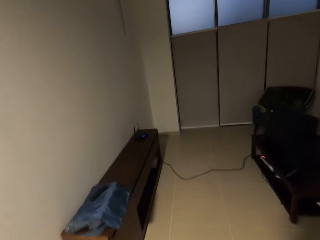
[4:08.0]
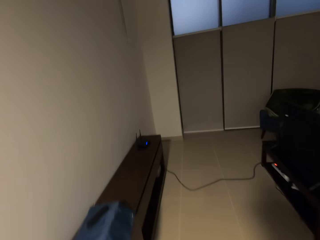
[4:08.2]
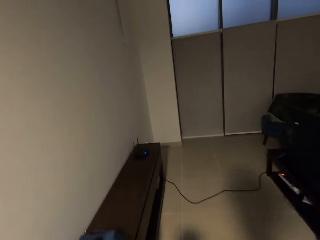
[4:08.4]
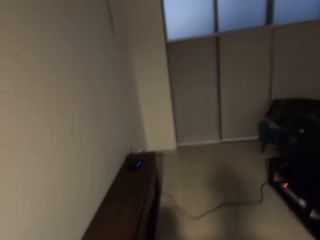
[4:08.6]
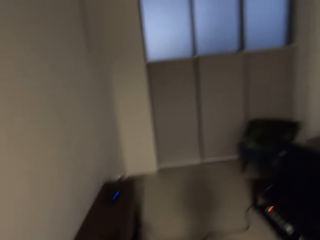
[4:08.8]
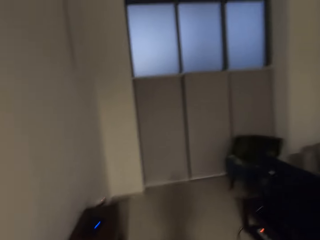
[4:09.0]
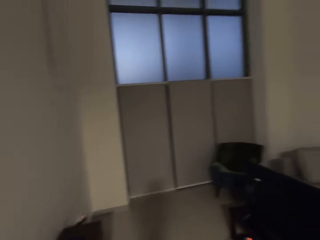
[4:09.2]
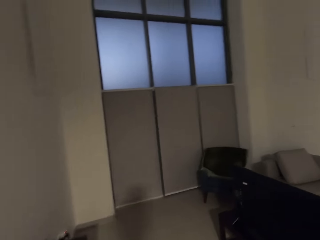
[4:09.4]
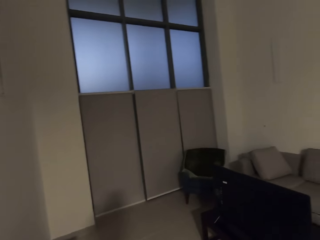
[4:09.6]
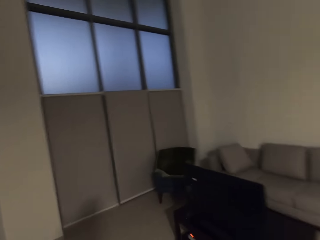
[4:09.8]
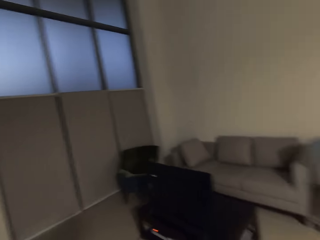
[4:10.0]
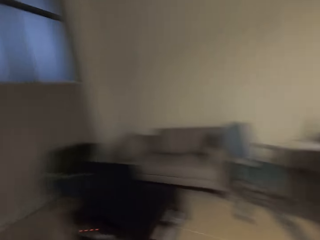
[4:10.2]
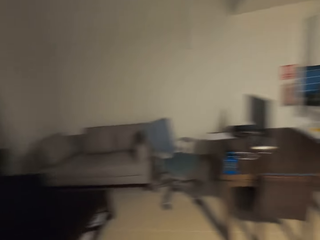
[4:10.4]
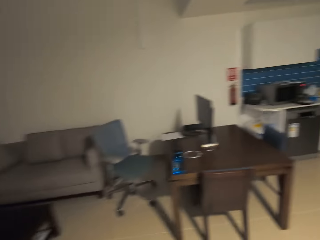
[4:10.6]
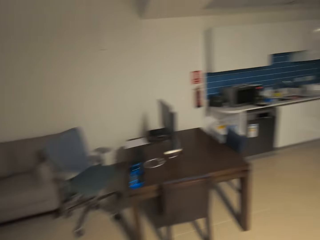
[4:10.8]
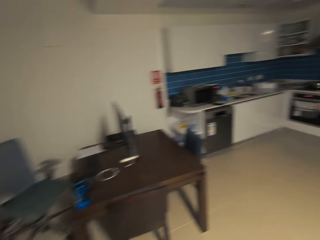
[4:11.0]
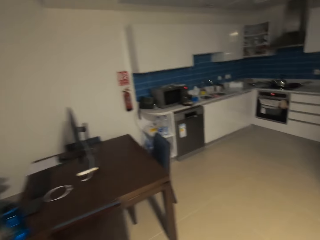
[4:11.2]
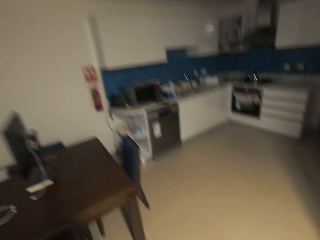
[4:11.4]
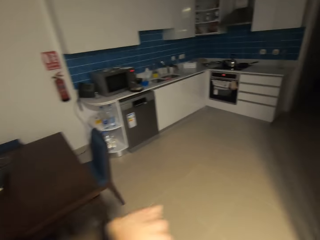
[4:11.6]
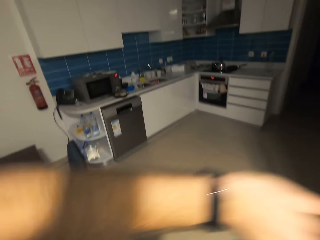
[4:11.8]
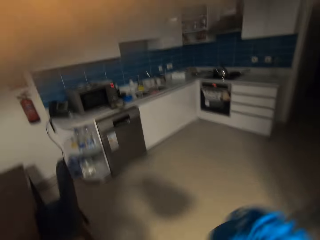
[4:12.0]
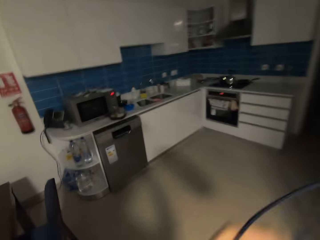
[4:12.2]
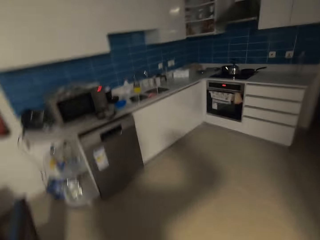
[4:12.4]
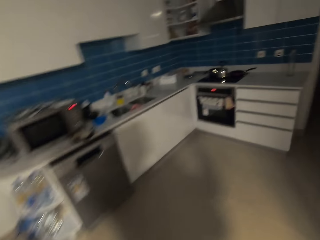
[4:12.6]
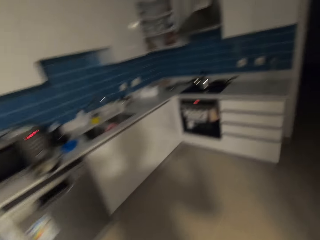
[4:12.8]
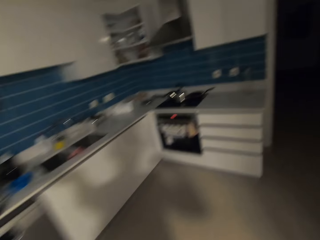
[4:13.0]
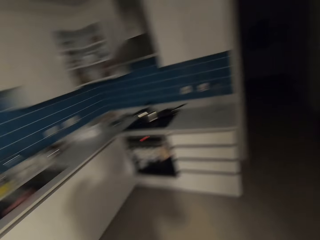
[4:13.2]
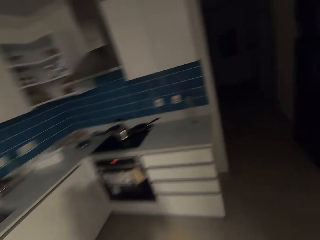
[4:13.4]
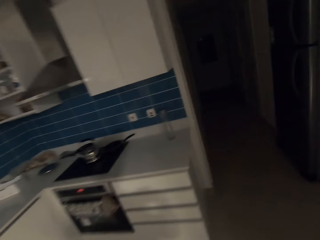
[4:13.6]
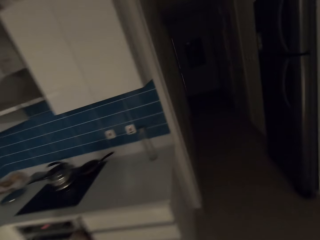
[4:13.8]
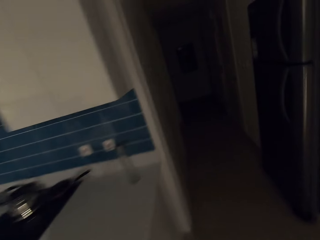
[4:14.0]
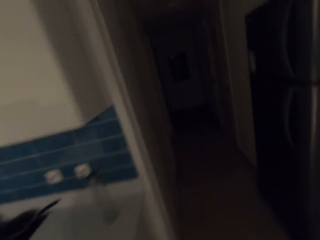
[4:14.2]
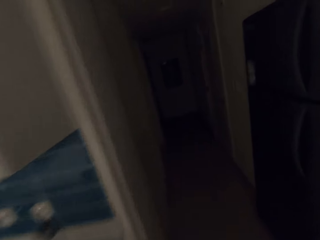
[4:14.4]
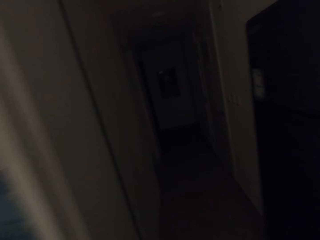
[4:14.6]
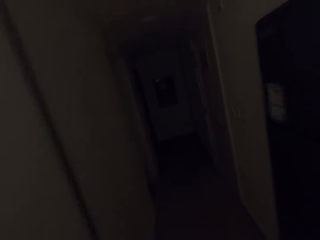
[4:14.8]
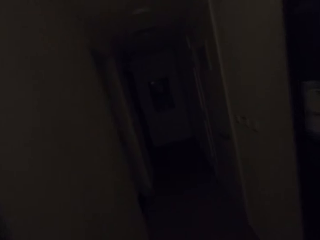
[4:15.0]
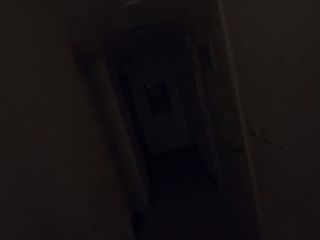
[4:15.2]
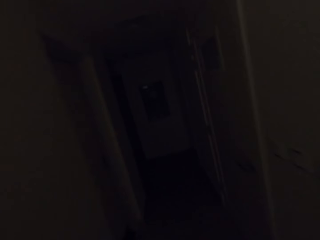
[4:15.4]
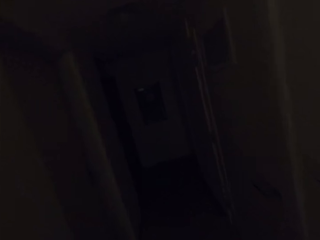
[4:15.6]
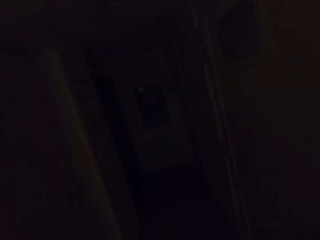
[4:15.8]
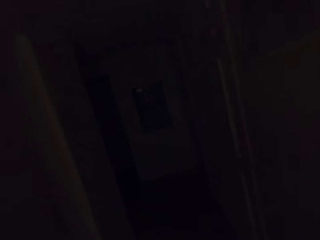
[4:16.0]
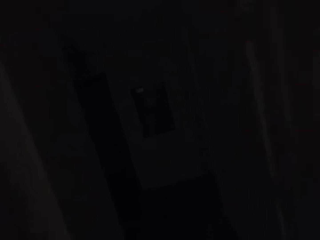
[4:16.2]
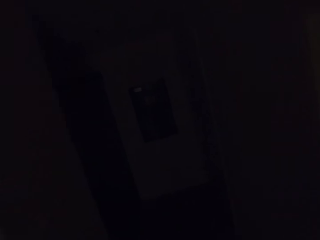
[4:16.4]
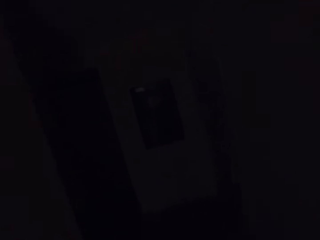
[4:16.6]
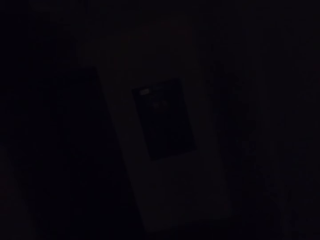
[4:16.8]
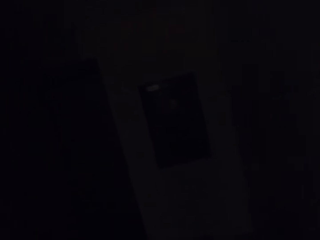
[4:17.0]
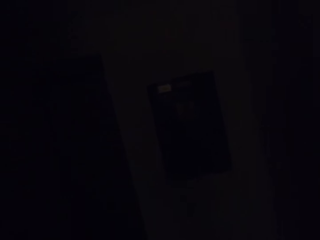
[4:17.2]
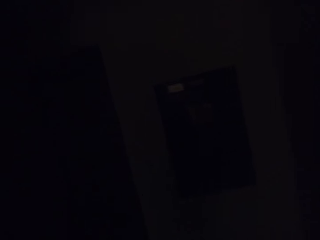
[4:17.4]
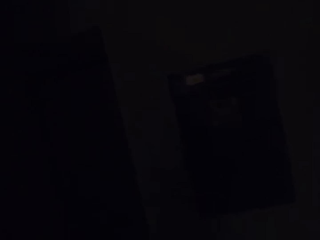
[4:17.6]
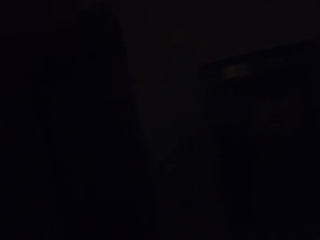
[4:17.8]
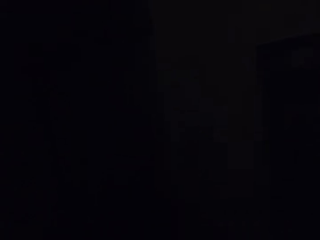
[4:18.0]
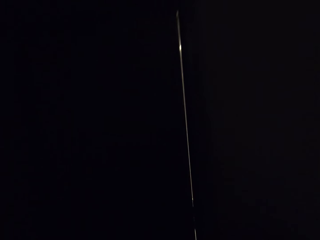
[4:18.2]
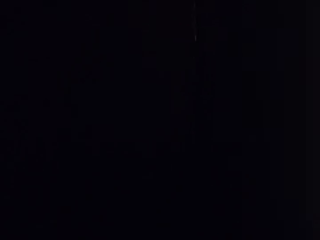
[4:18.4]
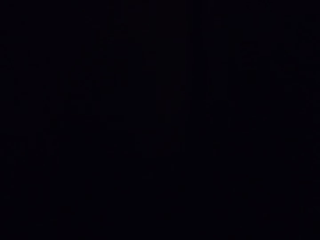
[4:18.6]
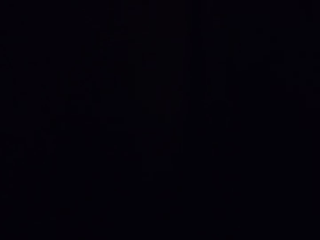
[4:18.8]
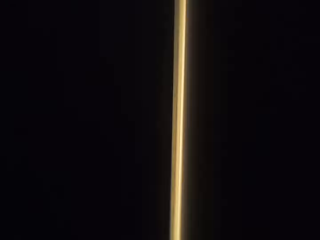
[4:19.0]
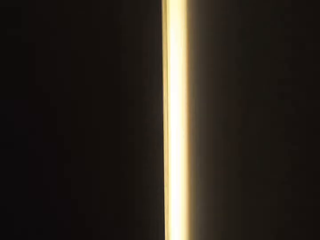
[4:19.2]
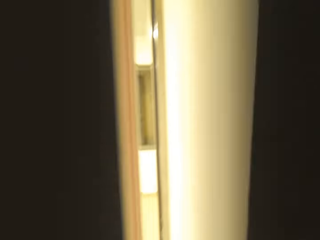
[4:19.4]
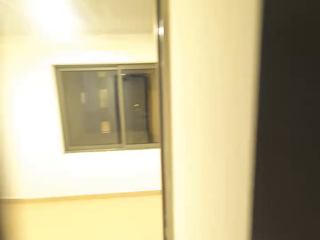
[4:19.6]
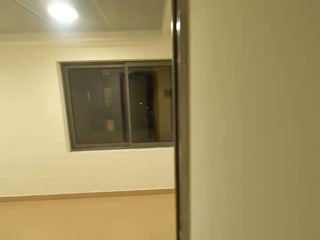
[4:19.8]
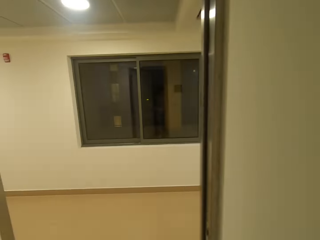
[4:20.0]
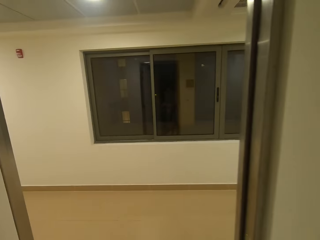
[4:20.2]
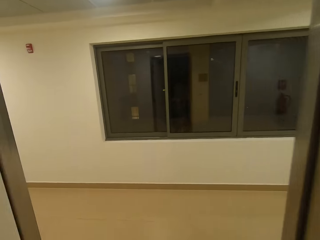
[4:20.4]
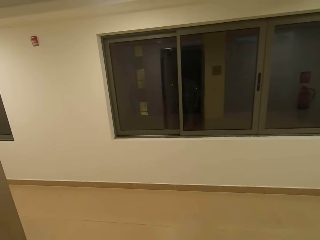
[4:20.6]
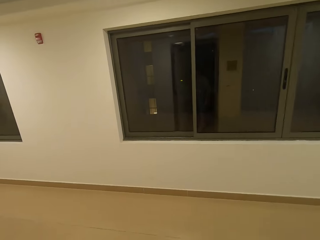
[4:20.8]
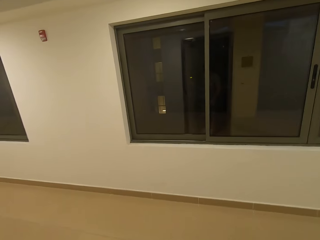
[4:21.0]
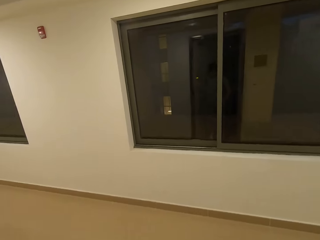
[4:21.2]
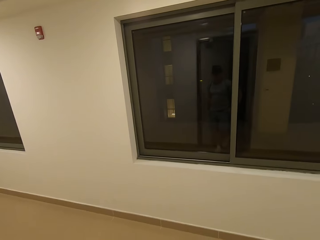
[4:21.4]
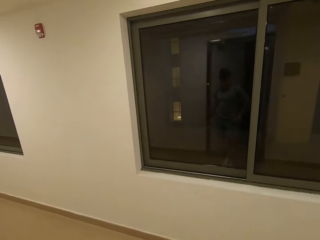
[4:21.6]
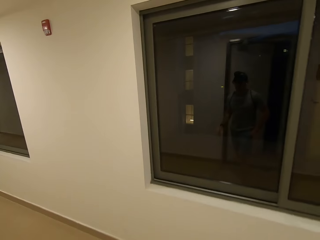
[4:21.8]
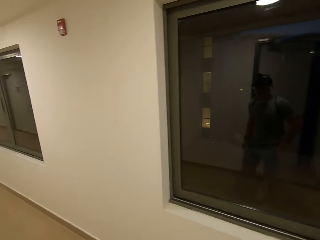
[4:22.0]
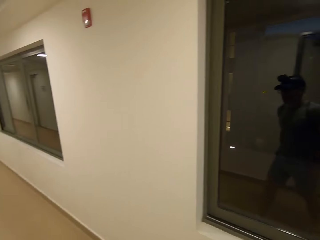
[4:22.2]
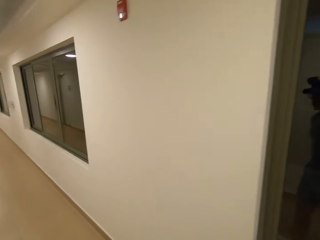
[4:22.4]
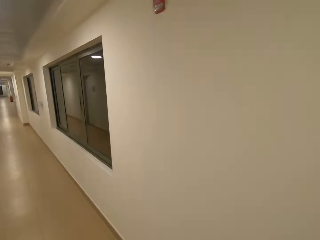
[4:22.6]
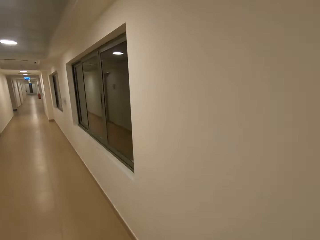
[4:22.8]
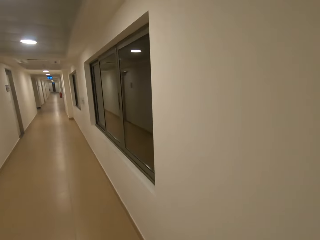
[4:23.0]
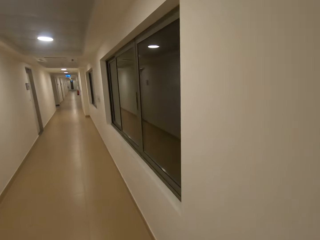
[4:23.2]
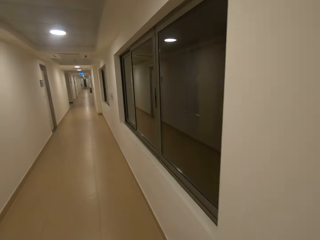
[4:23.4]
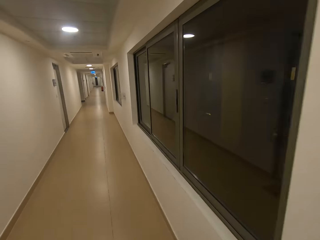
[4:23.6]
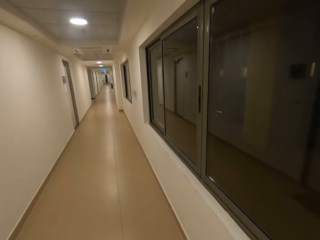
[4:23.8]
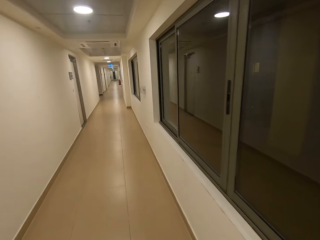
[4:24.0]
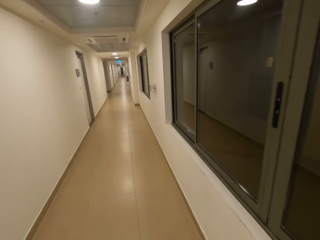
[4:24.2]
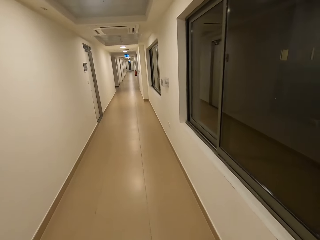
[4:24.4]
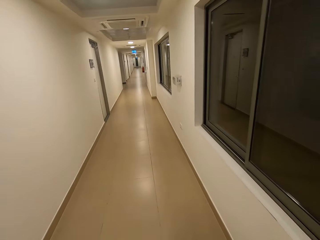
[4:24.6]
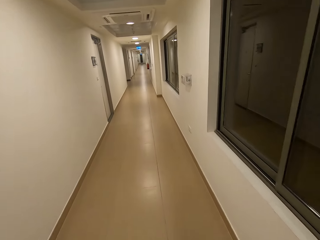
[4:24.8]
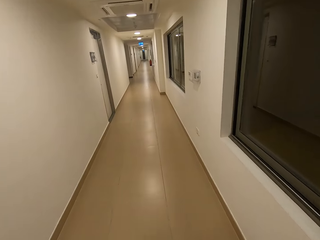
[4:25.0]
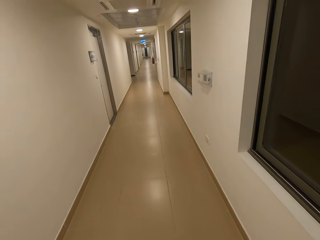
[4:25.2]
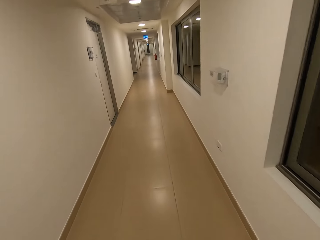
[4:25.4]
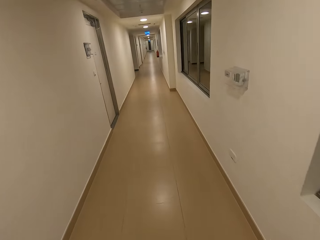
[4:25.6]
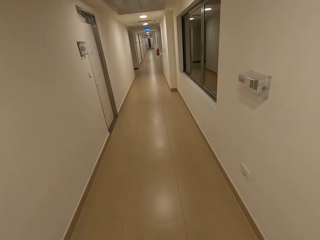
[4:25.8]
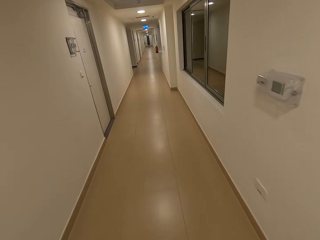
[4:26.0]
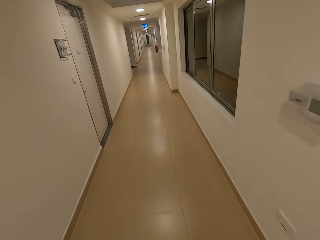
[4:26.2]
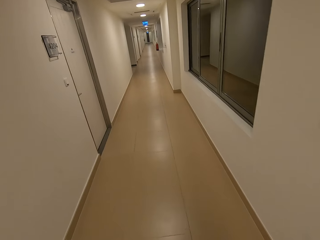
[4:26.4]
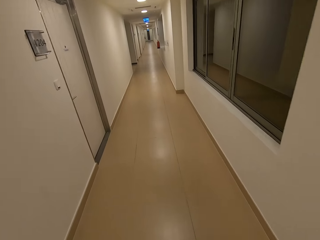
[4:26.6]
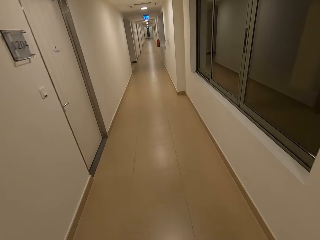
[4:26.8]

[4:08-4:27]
The camera wearer wears the bag on his back. He walks around the house. He opens the door. He walks around the corridors.

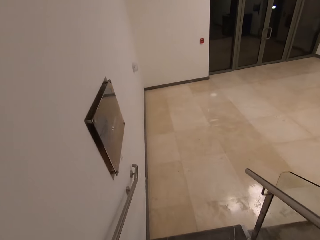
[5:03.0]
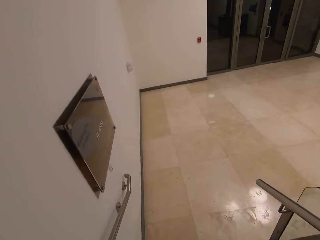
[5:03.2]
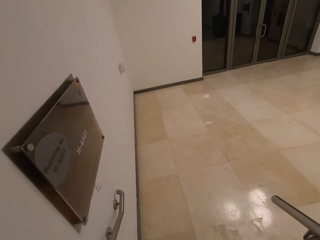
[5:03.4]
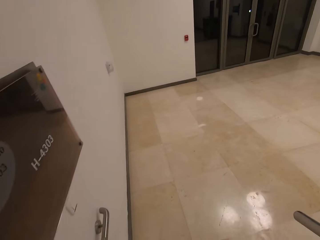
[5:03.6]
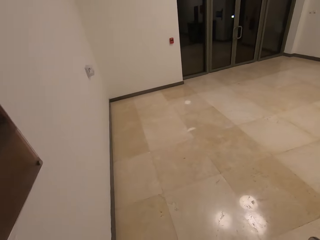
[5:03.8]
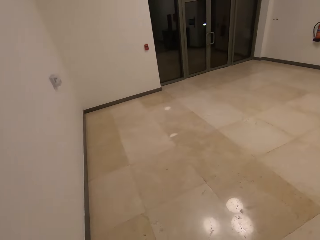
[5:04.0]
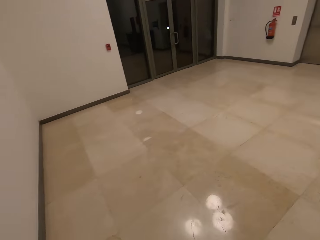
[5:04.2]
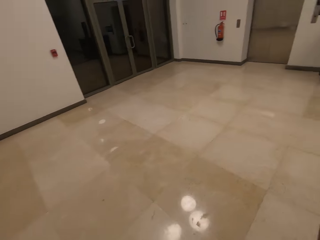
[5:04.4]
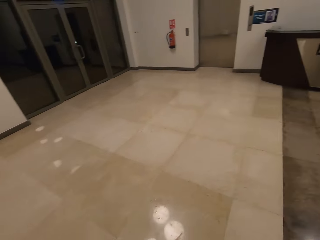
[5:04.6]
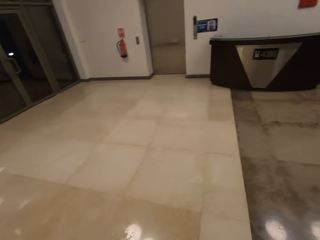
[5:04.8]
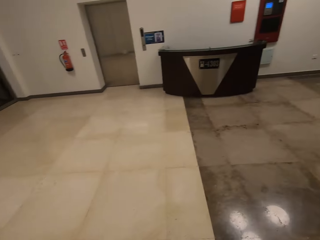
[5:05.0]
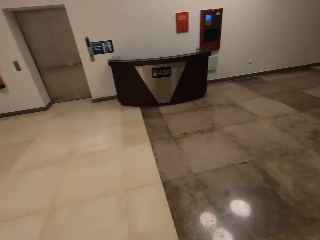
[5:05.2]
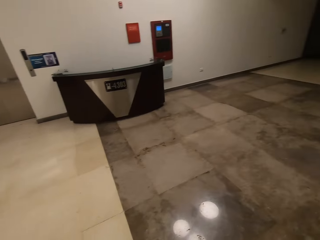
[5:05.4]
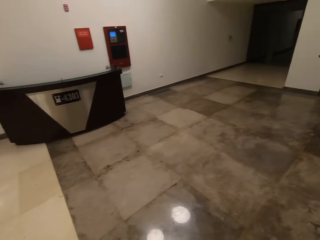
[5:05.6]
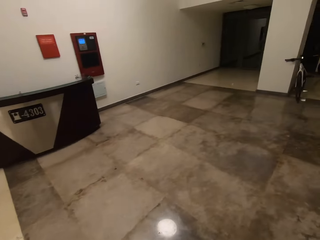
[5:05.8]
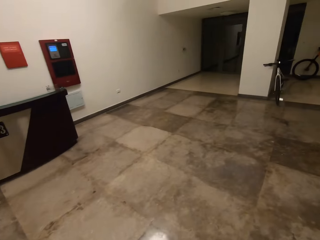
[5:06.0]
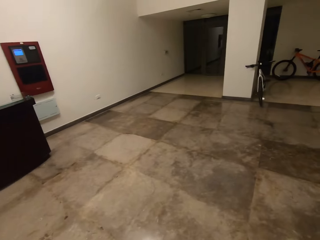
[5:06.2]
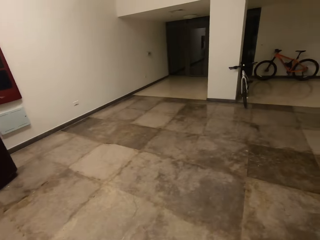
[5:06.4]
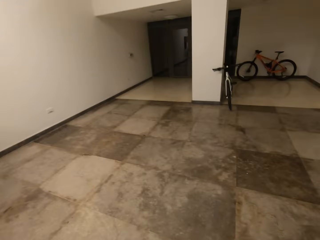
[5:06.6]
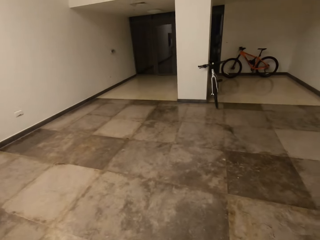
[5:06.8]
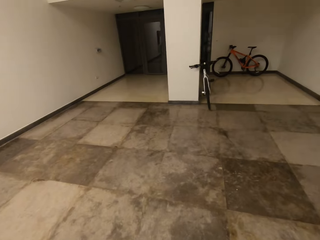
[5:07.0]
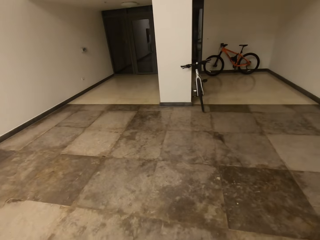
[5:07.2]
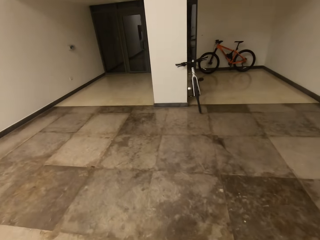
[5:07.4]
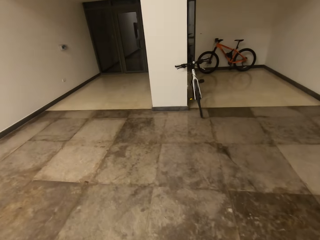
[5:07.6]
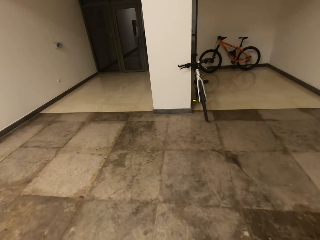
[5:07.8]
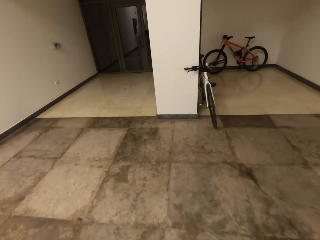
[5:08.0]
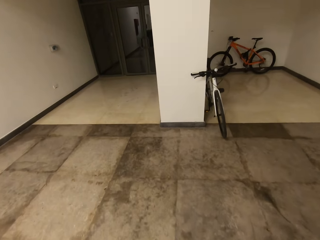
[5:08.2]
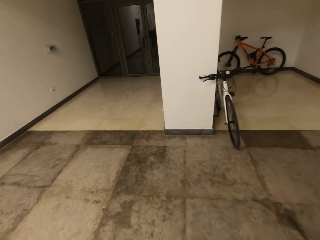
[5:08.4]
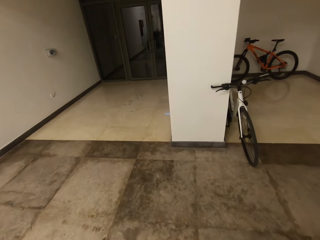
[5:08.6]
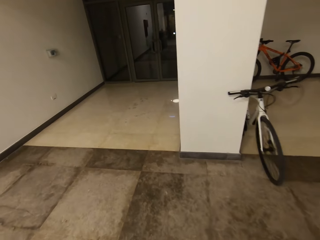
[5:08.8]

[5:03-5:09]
The camera wearer walks around the building.
